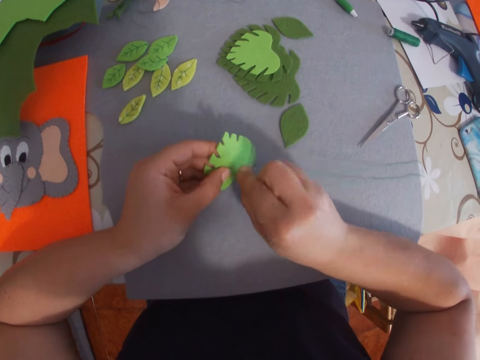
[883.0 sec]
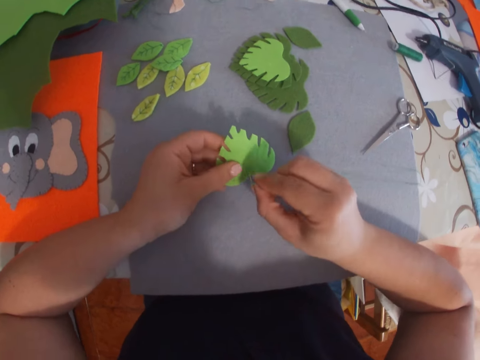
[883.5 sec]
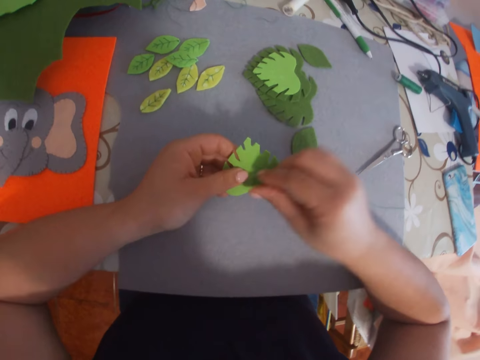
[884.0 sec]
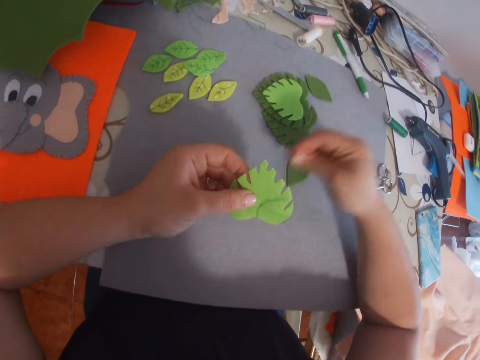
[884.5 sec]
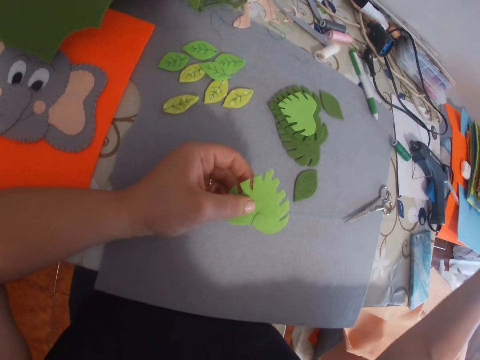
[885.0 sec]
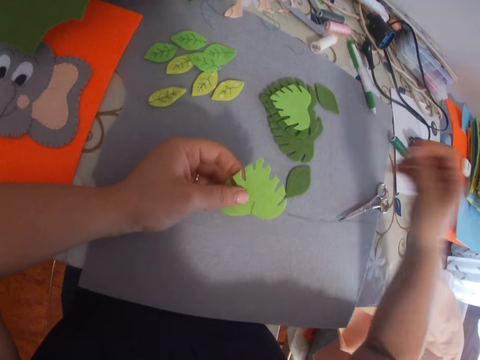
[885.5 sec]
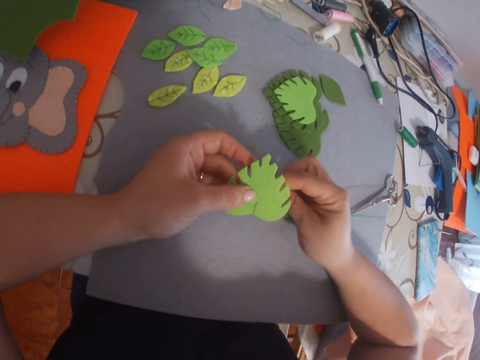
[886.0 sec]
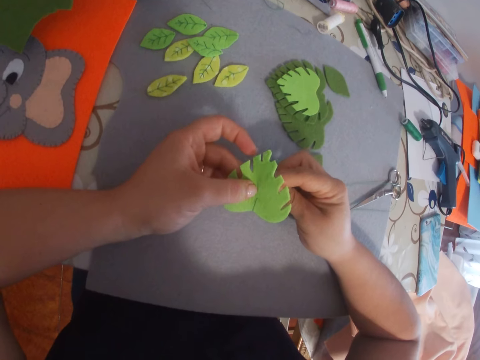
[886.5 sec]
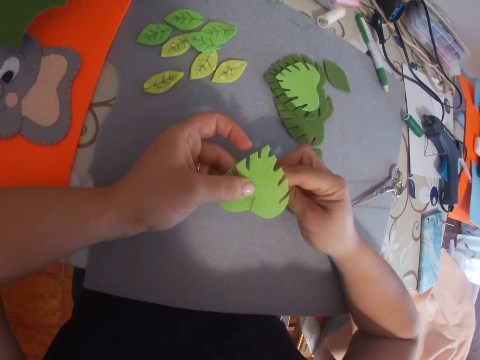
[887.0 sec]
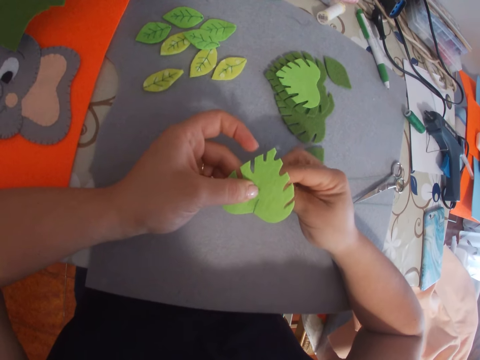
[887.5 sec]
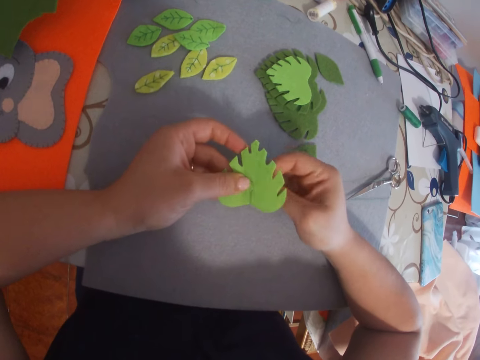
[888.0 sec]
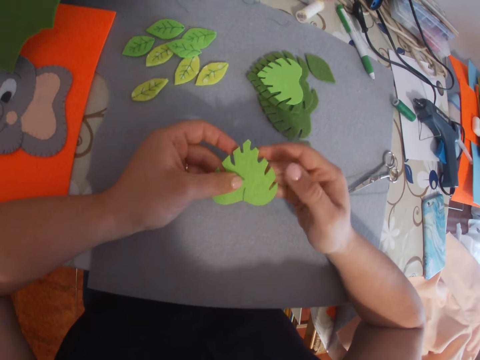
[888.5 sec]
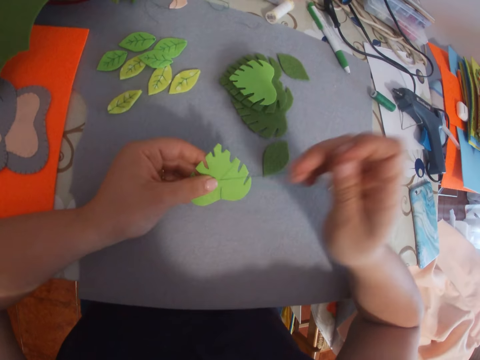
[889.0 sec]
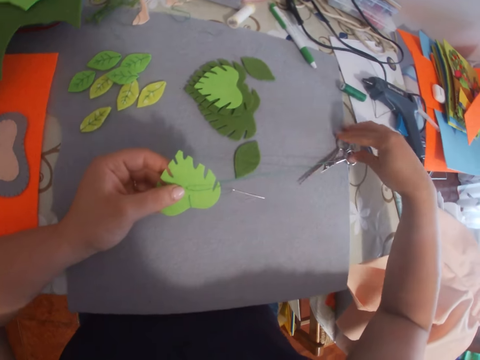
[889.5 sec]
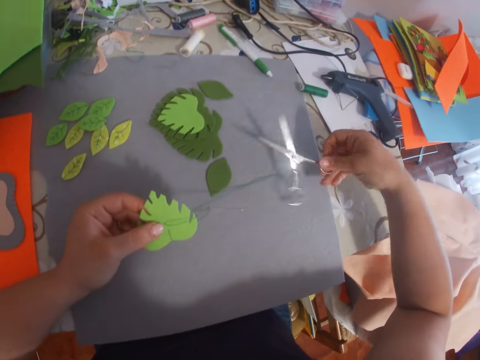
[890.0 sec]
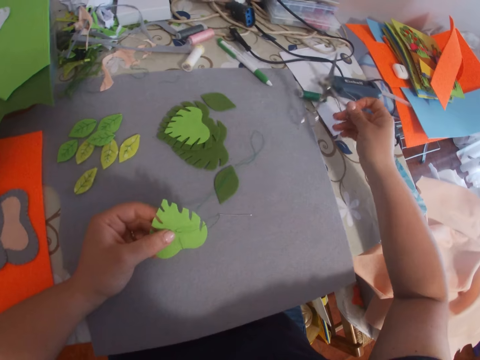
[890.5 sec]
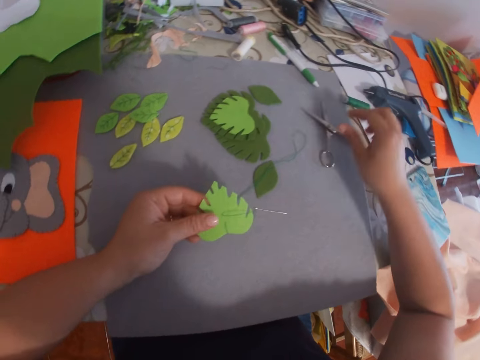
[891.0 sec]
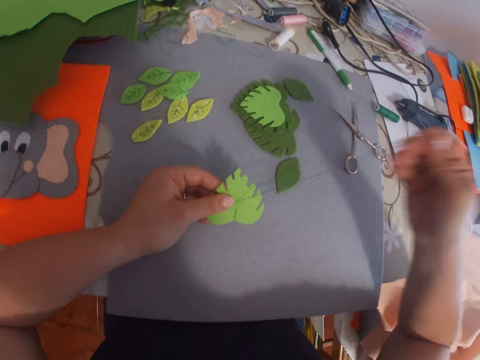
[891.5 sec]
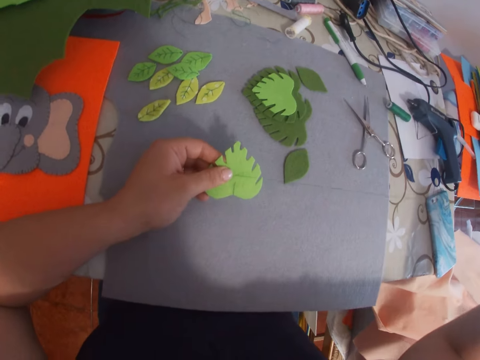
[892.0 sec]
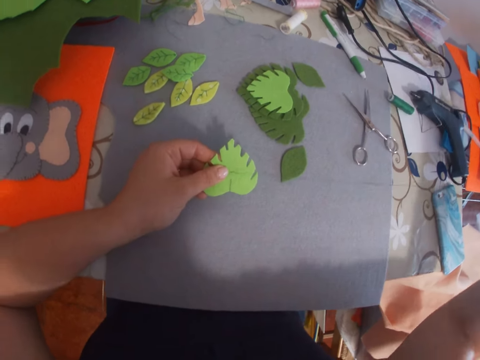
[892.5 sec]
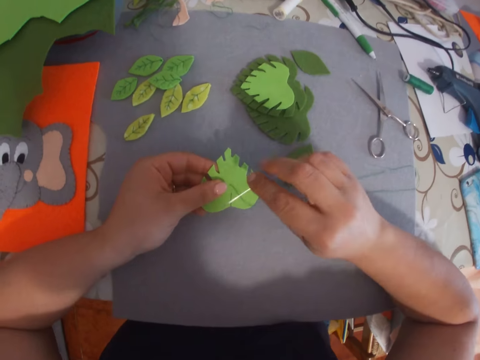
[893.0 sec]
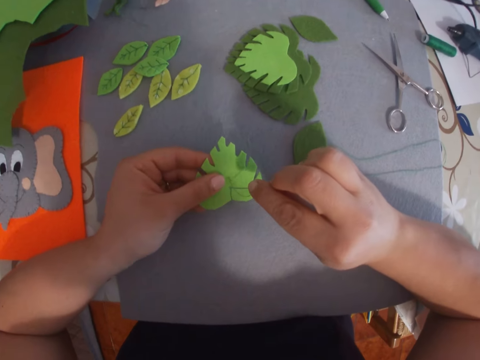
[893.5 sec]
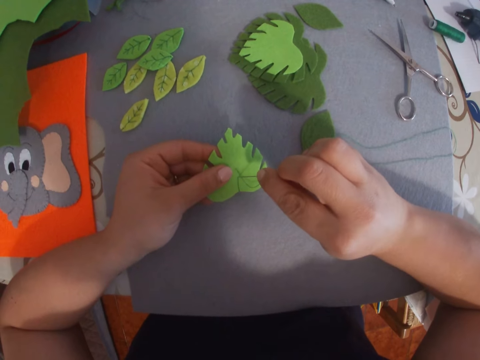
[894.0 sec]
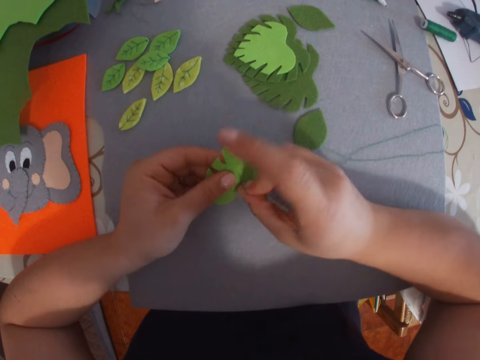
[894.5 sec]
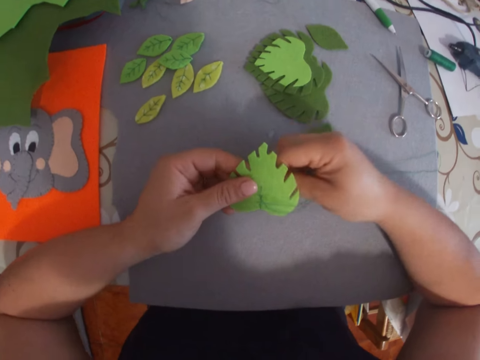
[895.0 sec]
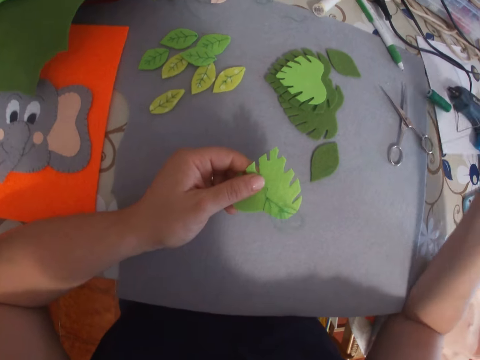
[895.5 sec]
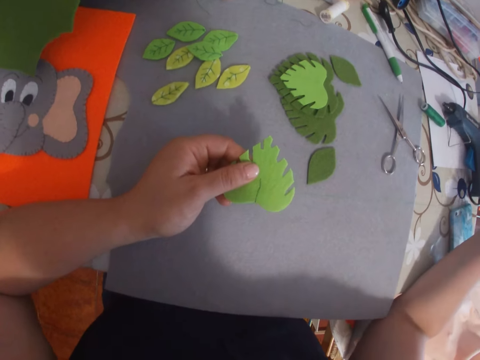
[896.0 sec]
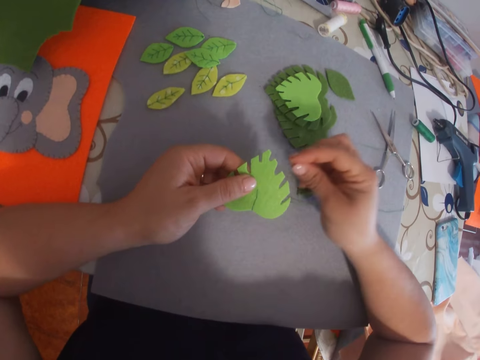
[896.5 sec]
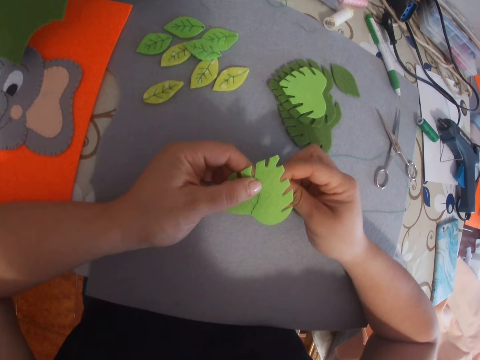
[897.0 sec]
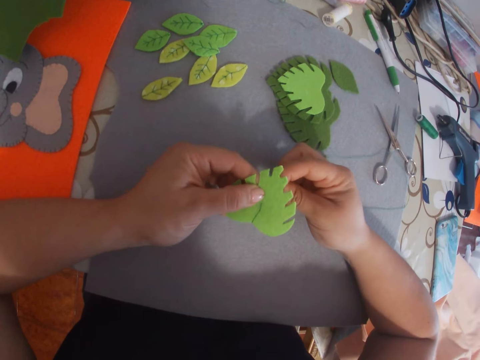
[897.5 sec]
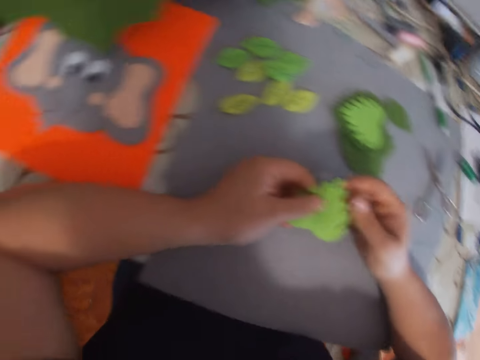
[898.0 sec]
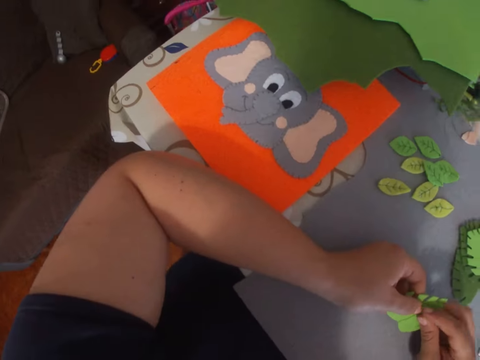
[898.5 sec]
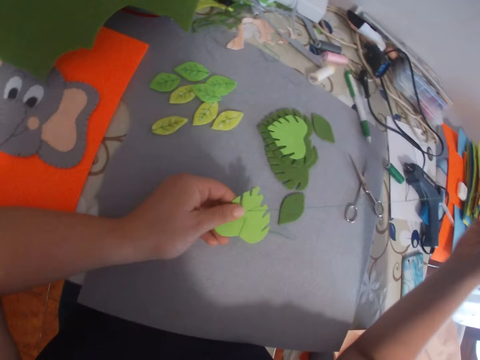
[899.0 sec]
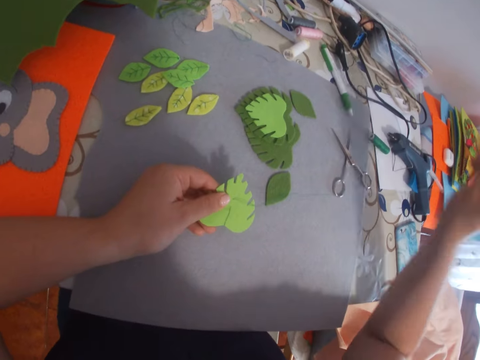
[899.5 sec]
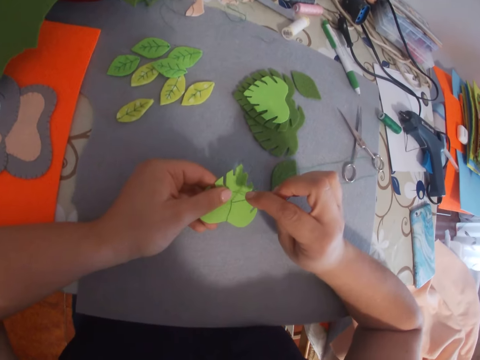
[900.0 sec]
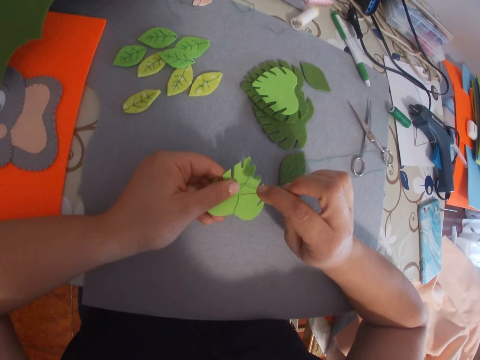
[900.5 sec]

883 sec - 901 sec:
The camera wearer stitches something. They pull a sewing string. They stitch something. They pull the sewing string. They pick up the scissors from the table. They lift the scissors. They drop the scissors on the table. They sew the heart-shaped felt craft with the threaded needle. They pull the sewing string. They stitch something. They pull the sewing string. They stitch something. They pull the sewing string.

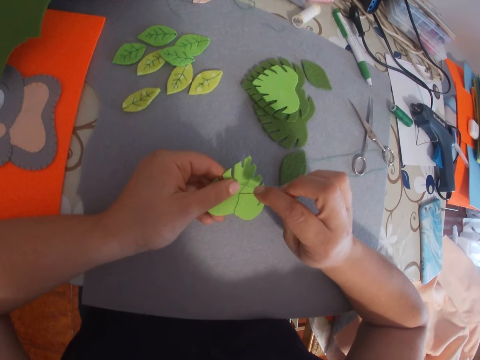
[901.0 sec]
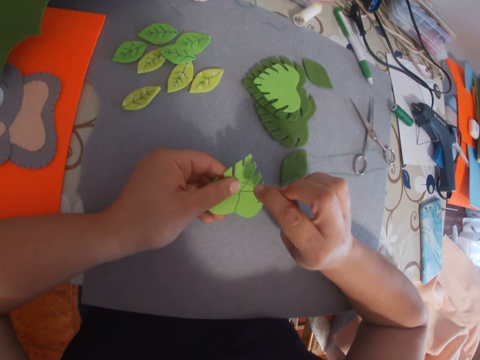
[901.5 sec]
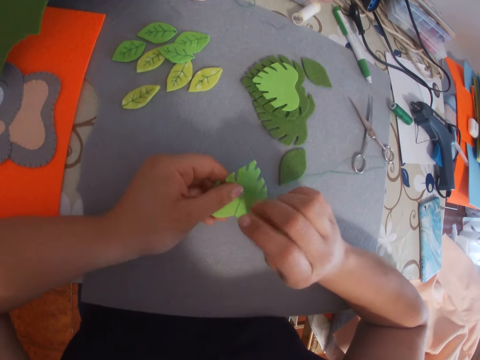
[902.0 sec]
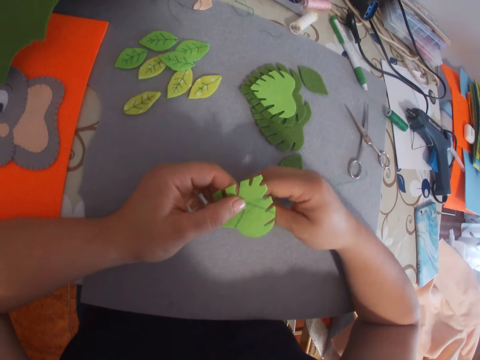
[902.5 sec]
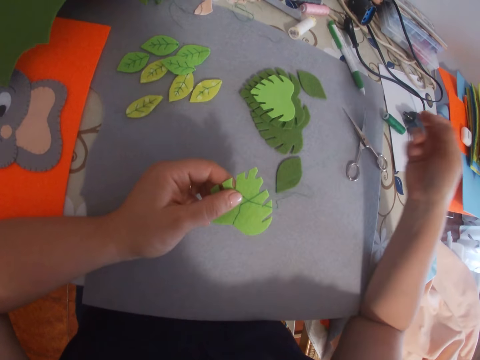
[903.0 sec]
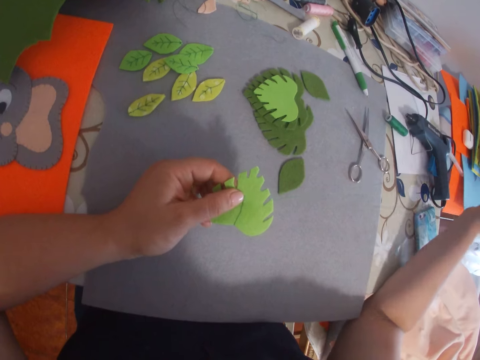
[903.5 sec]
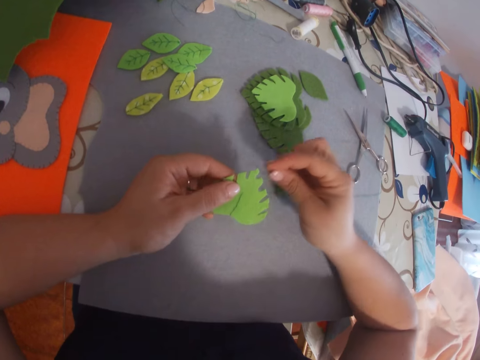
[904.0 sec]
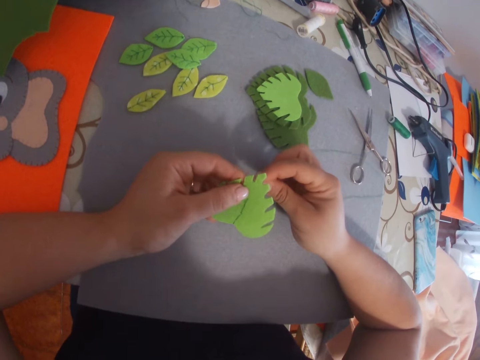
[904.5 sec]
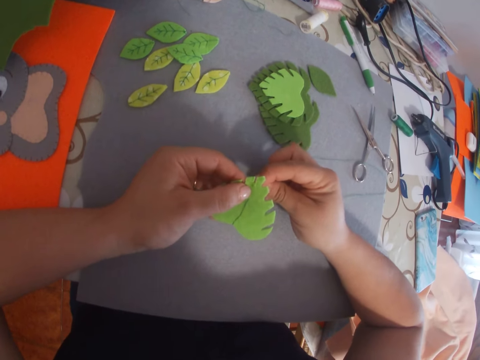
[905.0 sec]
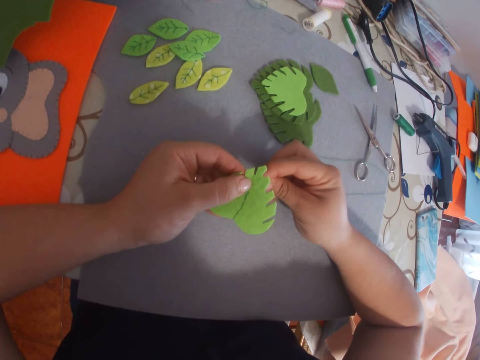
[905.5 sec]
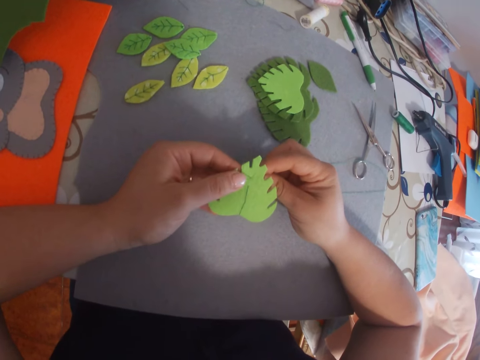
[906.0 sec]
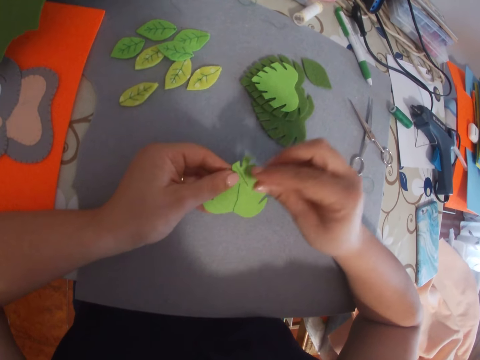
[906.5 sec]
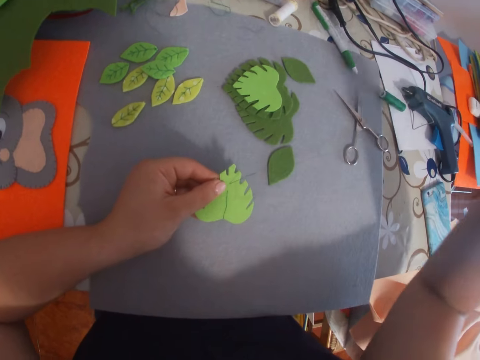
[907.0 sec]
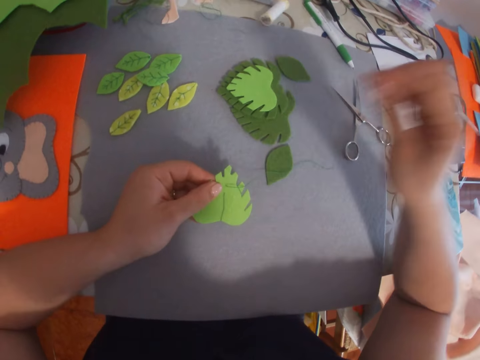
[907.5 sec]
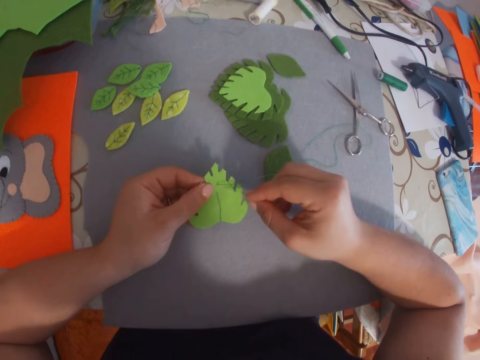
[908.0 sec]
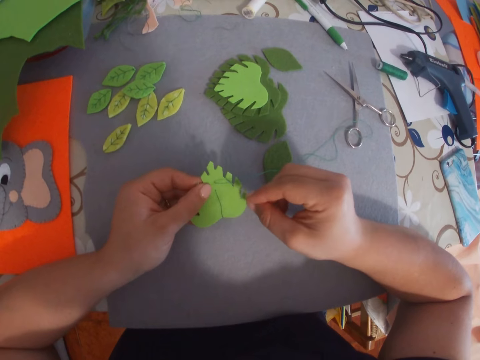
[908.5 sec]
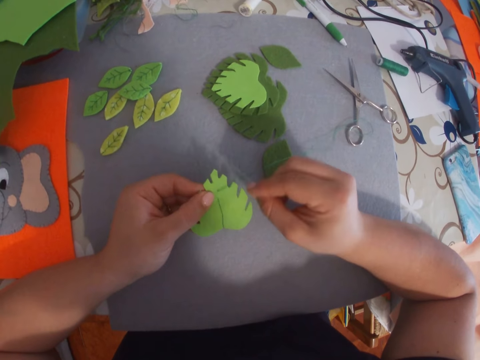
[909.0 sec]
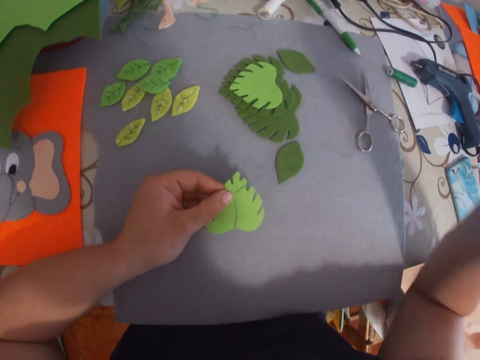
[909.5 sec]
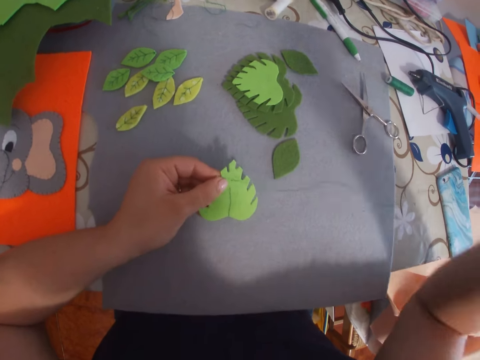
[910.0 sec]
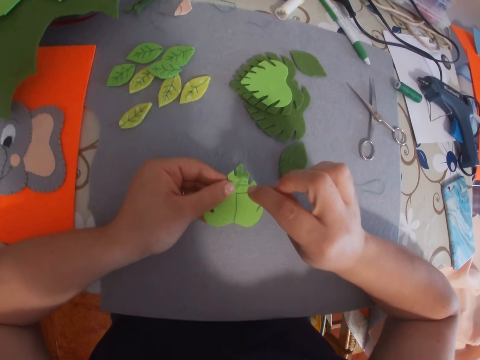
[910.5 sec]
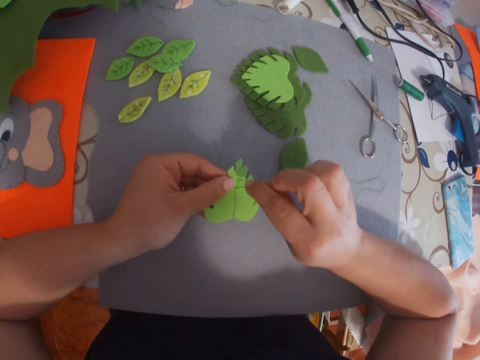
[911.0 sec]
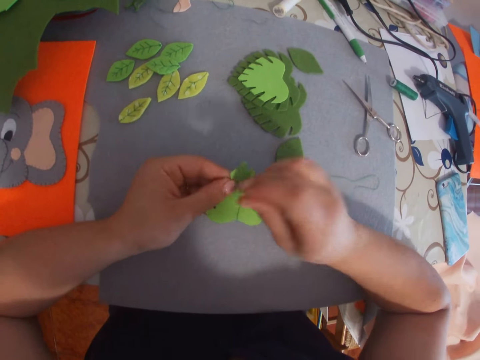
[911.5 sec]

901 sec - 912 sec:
The camera wearer stitches something. They pull a sewing string. They stitch something. They pull the sewing string. They insert the sewing needle between the string. They pull the sewing string.
